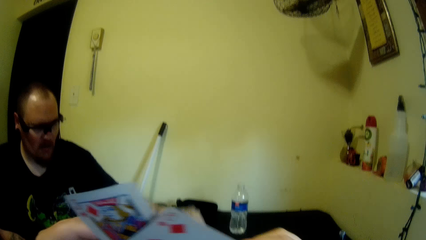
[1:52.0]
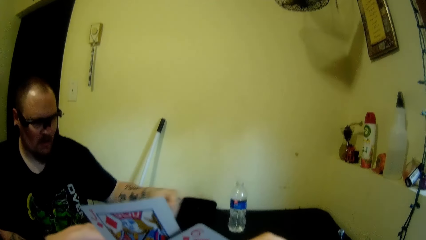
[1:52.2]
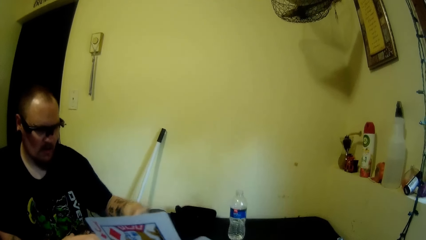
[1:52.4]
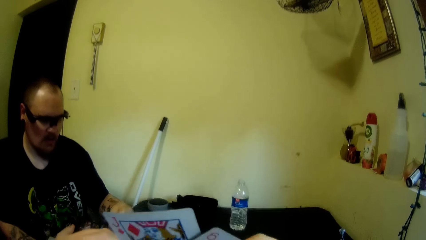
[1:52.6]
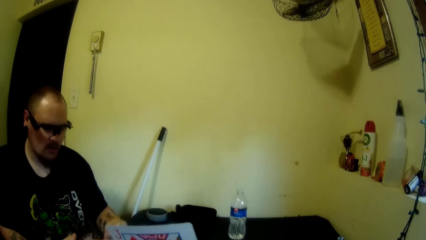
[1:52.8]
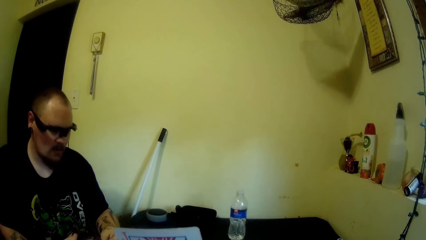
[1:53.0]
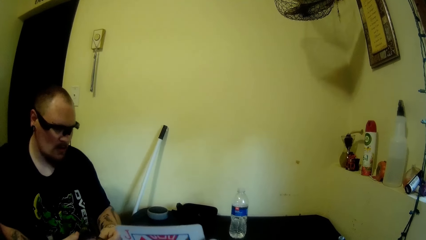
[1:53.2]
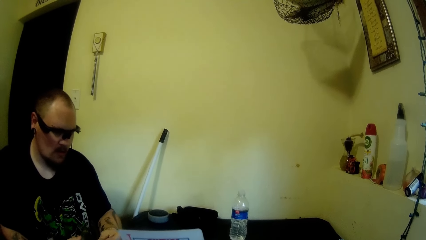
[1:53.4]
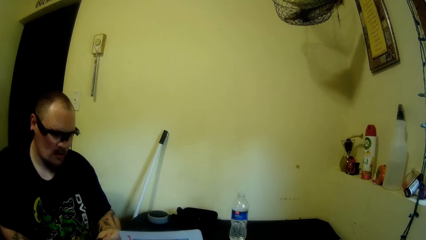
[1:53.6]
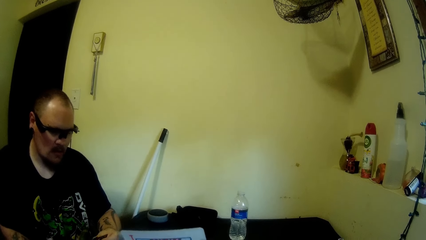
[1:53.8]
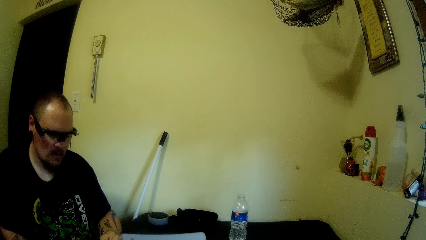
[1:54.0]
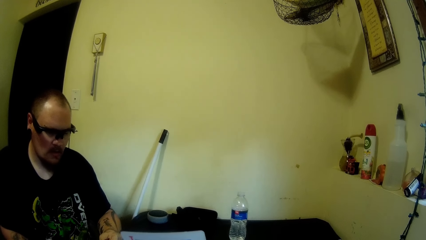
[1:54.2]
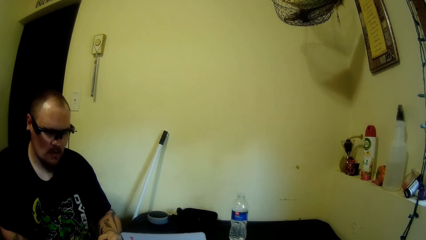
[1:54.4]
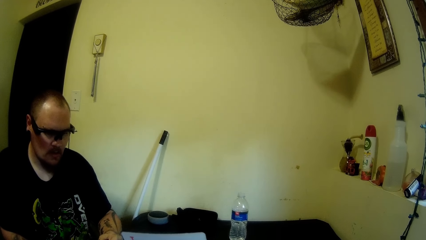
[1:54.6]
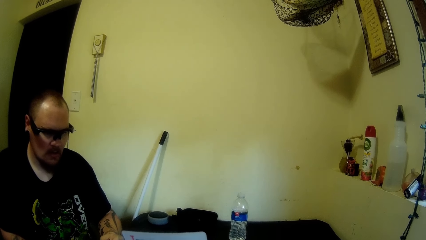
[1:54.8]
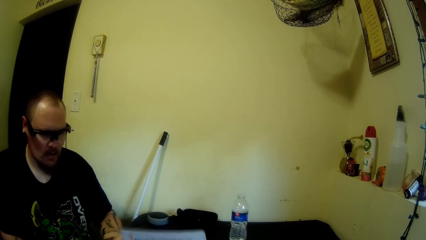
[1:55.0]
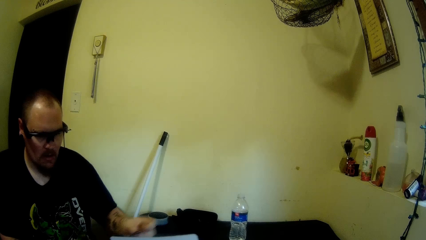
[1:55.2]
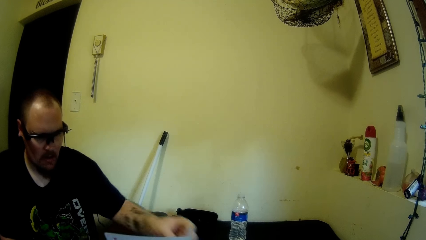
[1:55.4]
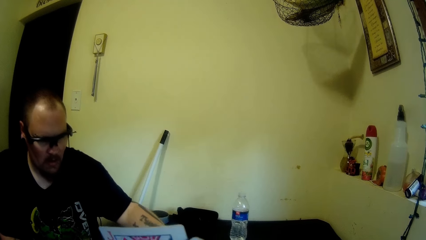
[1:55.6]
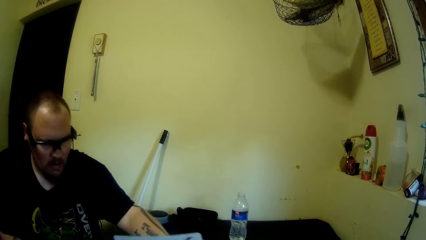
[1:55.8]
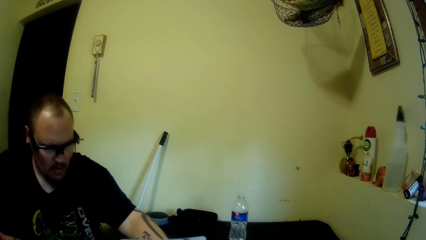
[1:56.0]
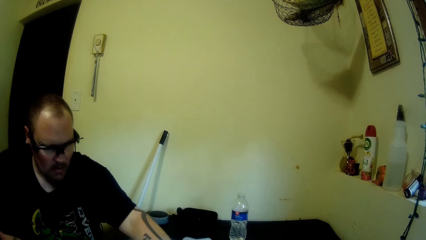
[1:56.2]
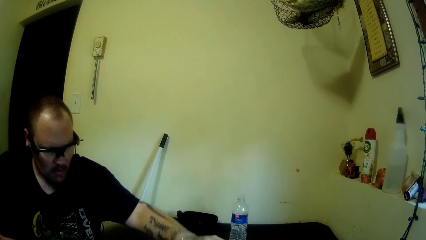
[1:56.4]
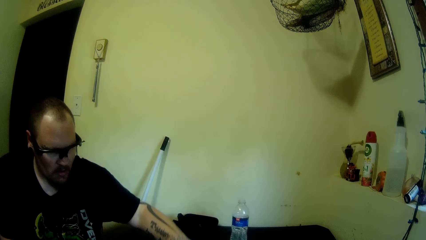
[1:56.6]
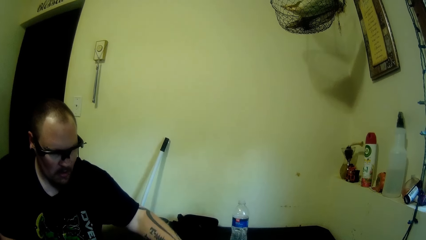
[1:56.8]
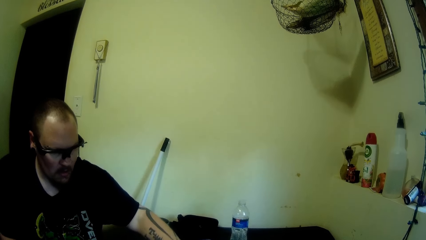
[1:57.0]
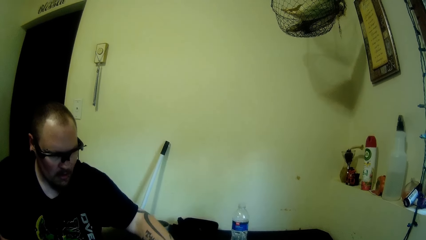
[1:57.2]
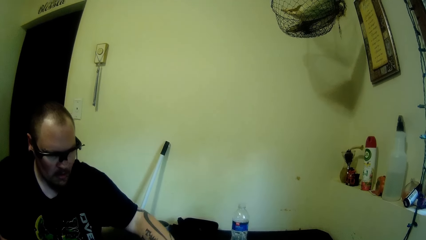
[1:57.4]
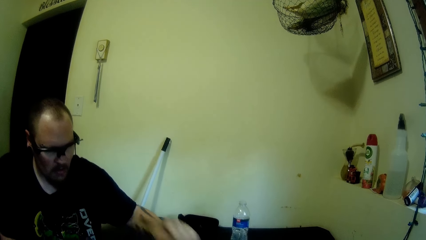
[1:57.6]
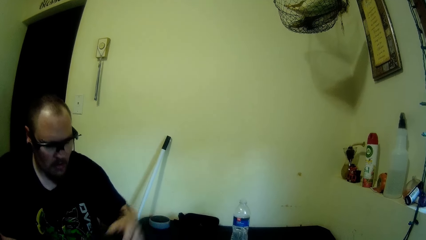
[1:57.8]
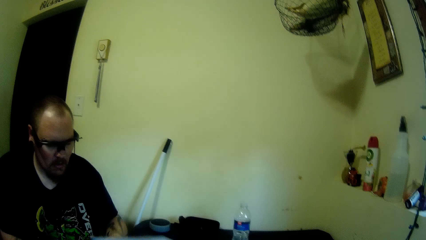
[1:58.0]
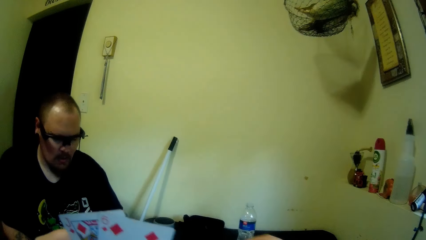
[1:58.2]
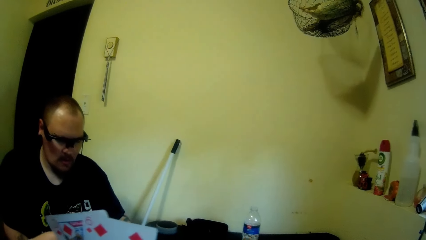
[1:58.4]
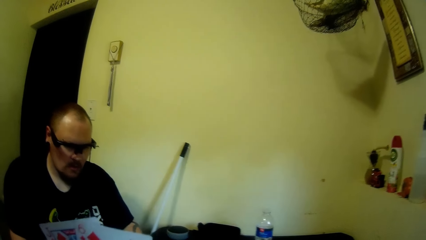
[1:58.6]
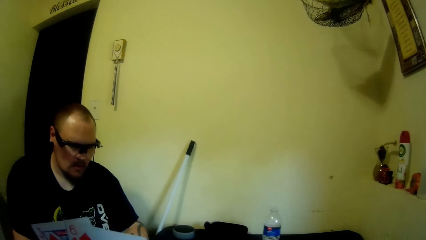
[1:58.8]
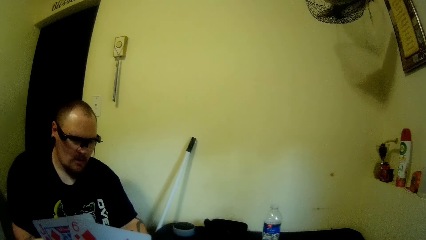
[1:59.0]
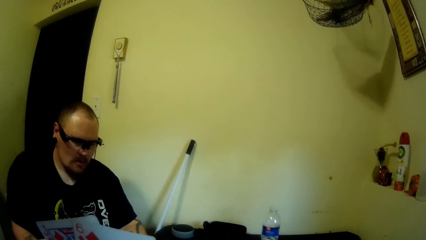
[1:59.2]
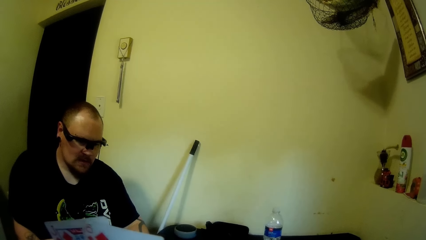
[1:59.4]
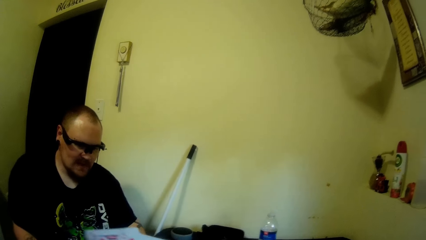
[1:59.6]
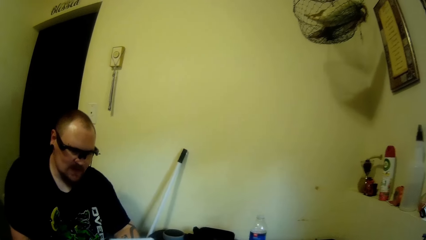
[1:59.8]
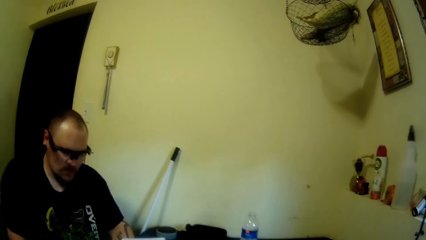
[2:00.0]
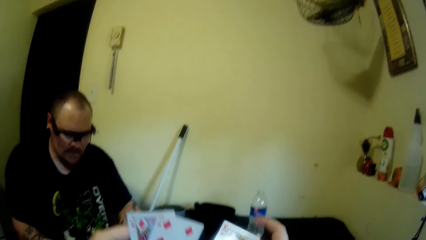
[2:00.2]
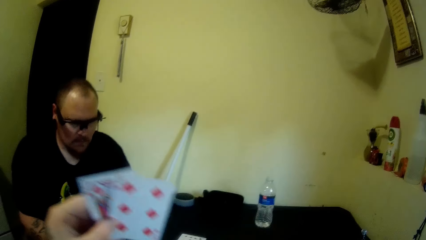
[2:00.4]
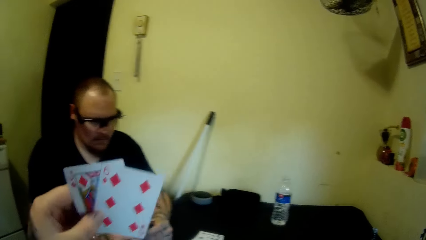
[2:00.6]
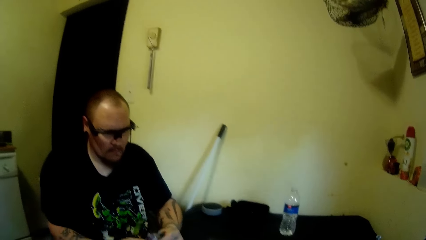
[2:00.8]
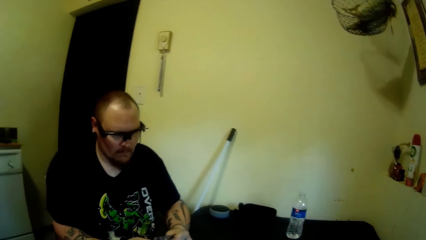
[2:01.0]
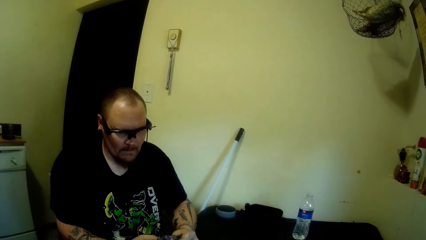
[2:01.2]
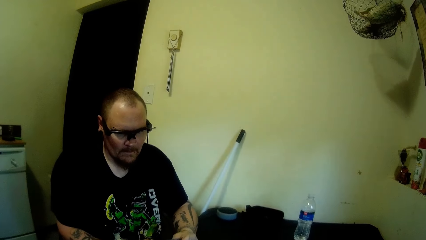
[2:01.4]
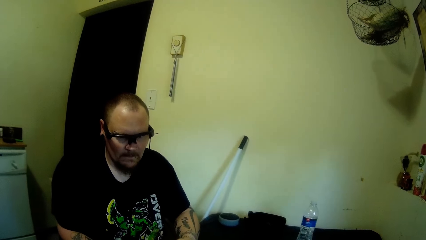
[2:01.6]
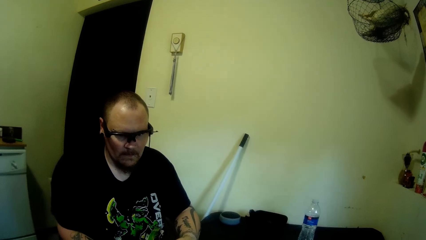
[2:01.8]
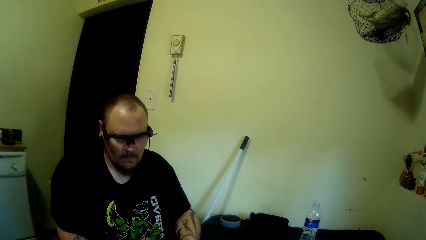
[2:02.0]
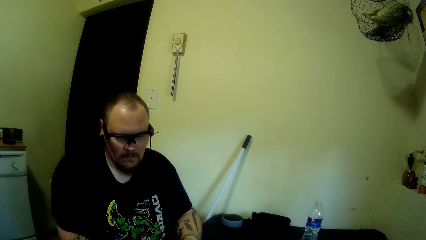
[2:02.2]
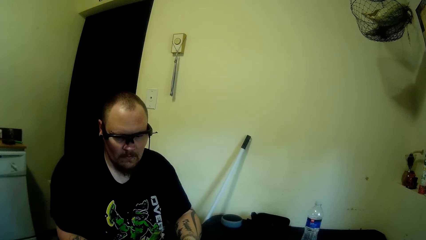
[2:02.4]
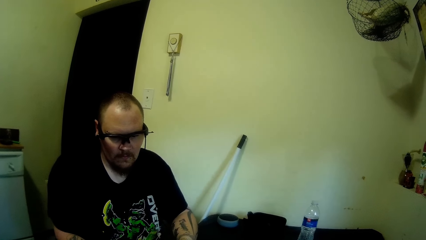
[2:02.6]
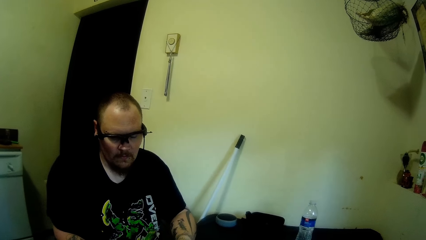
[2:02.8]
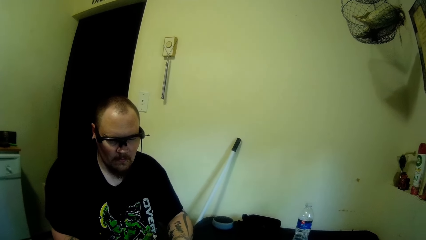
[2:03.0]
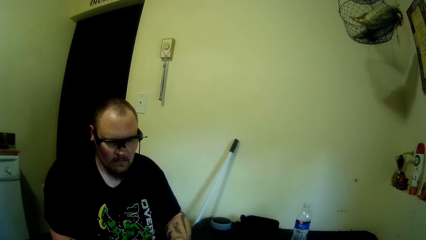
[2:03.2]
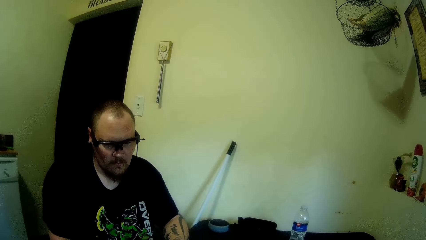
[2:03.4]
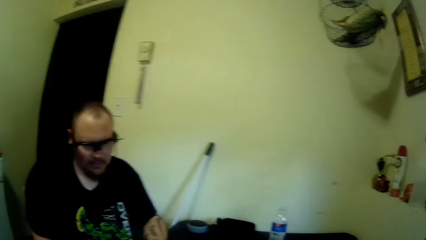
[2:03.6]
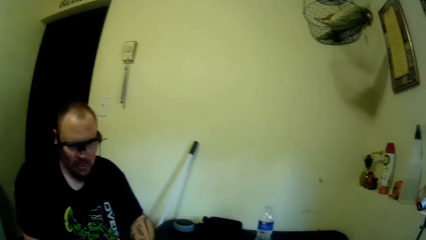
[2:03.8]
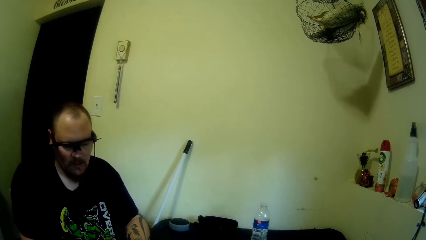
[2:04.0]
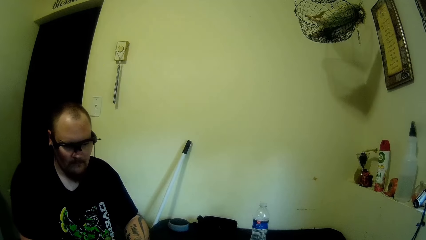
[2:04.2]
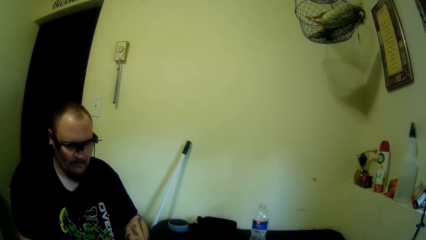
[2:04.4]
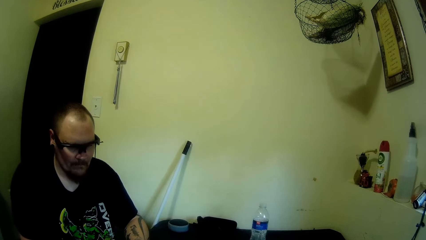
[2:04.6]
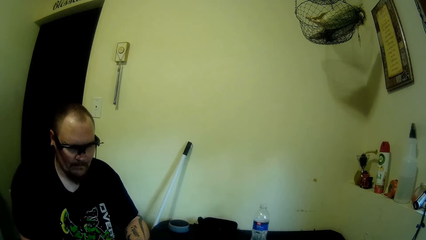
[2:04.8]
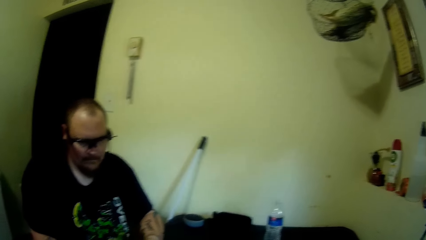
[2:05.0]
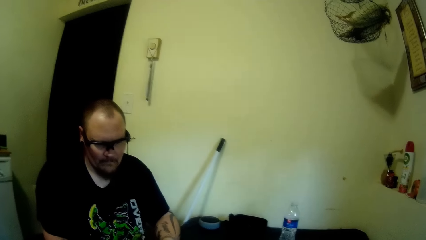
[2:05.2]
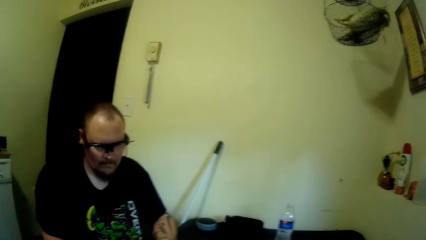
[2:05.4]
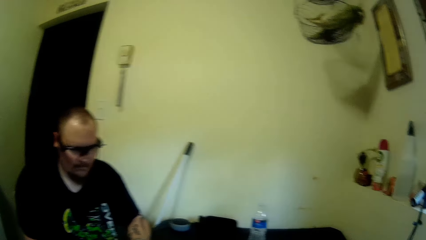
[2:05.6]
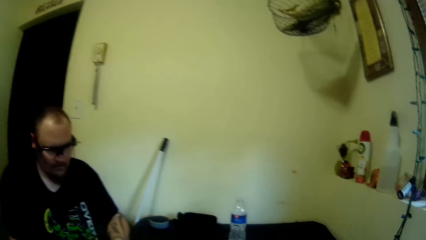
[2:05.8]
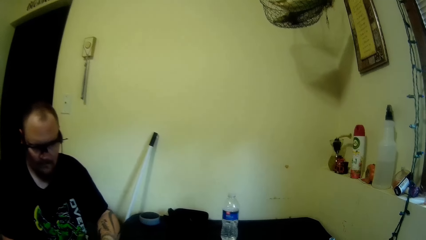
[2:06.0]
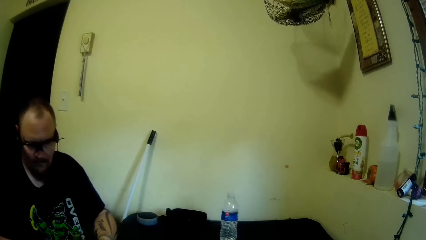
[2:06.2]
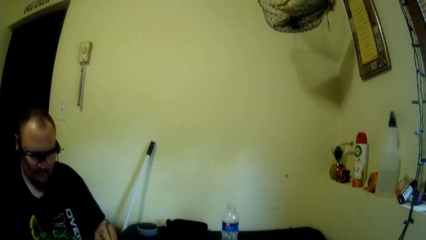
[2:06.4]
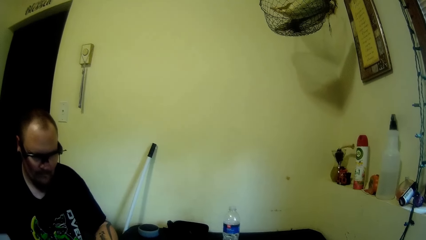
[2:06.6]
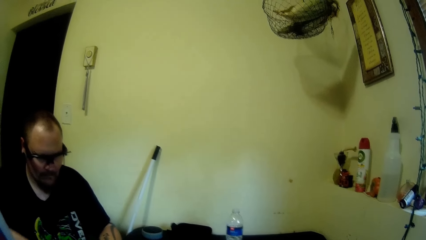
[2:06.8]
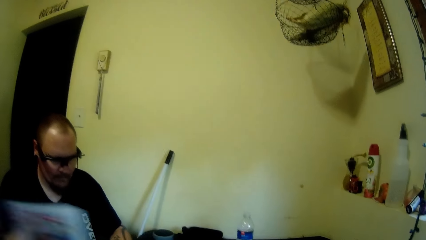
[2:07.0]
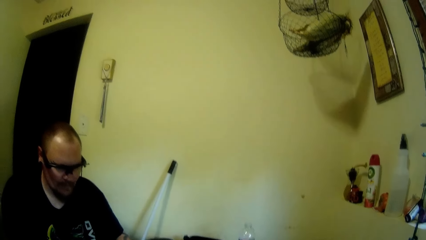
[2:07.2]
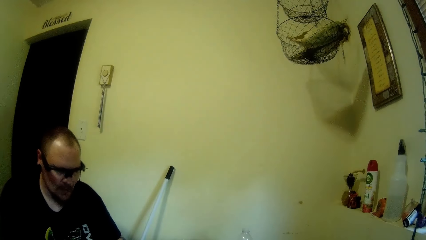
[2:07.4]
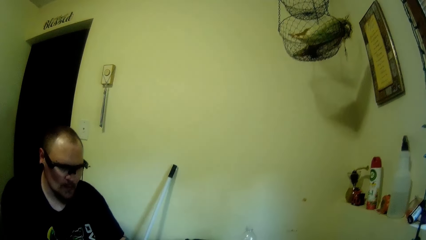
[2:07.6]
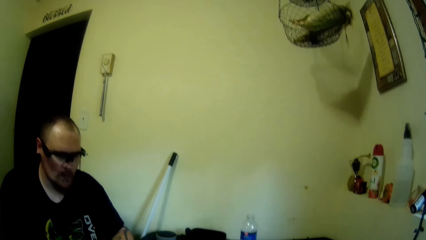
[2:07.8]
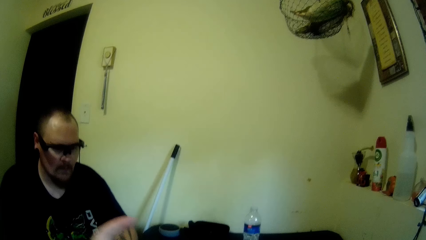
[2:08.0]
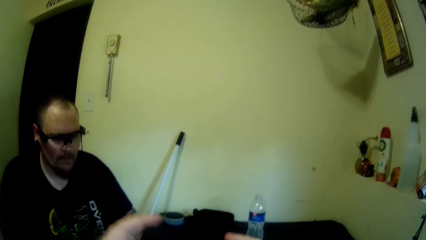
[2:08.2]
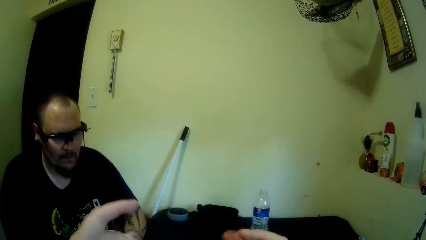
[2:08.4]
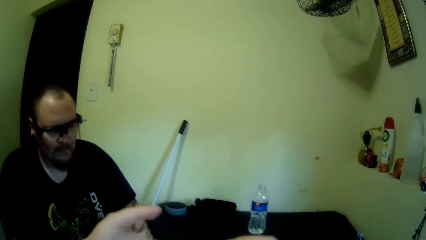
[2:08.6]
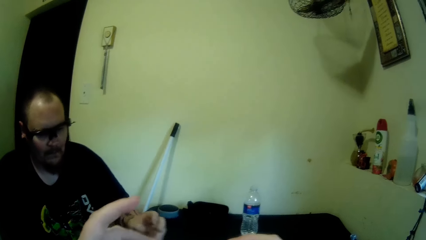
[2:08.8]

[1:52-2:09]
A man holds playing cards. The camera wearer plays with playing cards.
